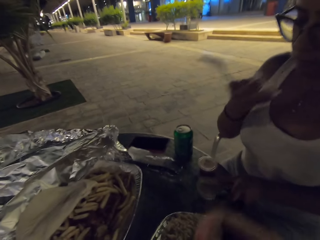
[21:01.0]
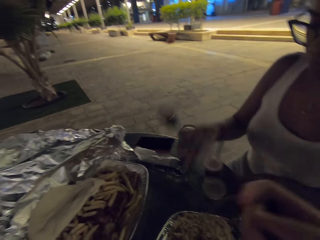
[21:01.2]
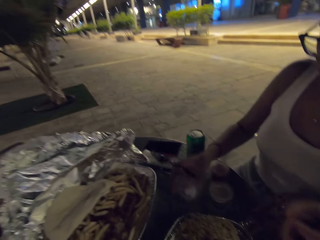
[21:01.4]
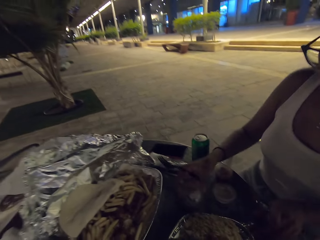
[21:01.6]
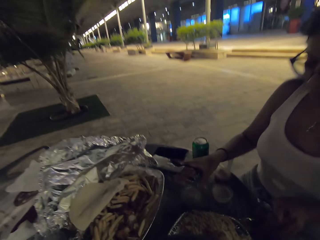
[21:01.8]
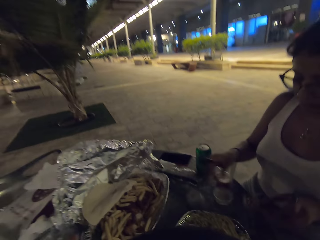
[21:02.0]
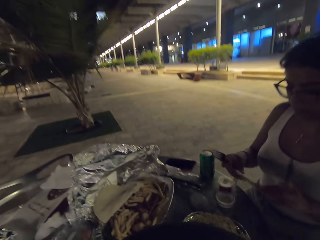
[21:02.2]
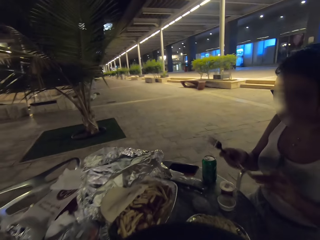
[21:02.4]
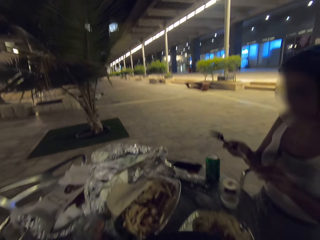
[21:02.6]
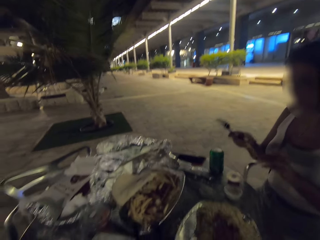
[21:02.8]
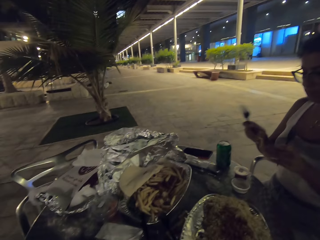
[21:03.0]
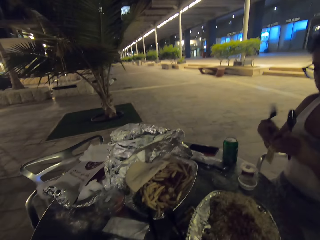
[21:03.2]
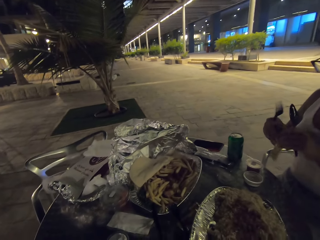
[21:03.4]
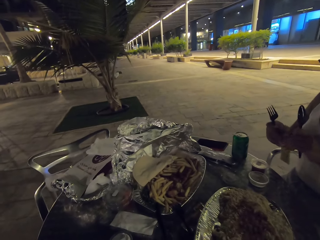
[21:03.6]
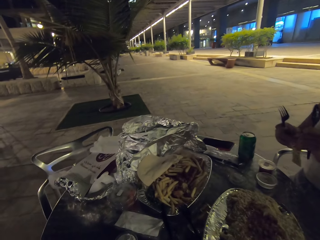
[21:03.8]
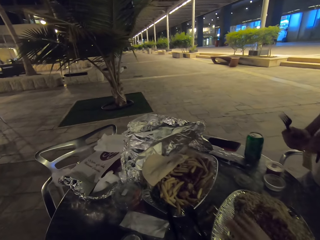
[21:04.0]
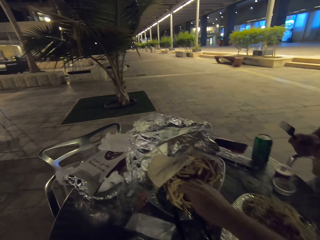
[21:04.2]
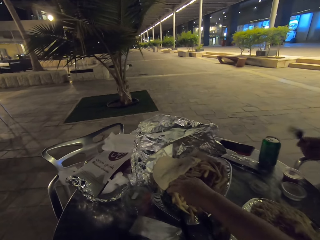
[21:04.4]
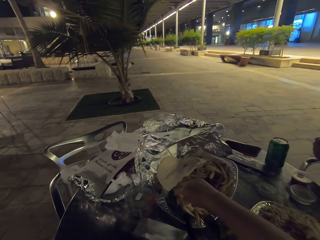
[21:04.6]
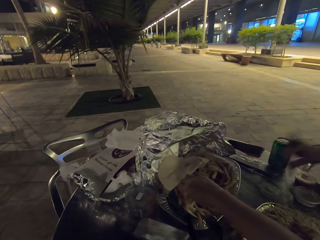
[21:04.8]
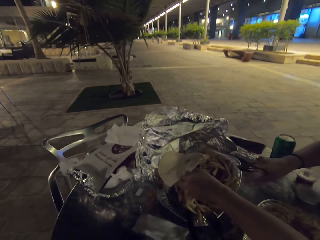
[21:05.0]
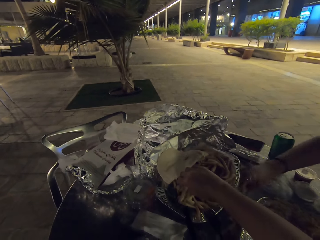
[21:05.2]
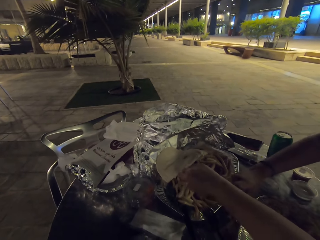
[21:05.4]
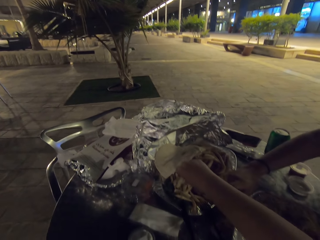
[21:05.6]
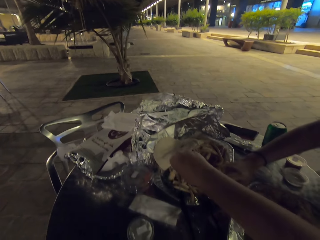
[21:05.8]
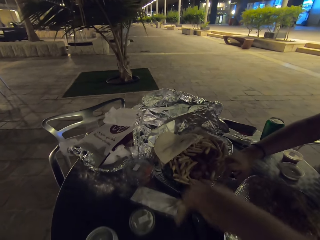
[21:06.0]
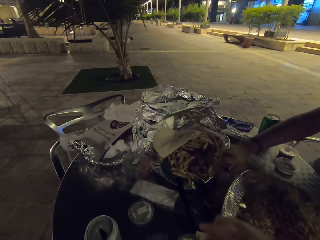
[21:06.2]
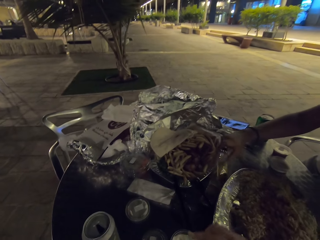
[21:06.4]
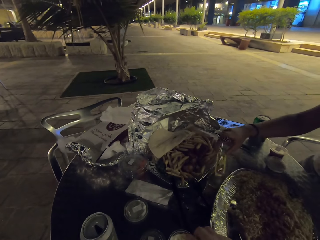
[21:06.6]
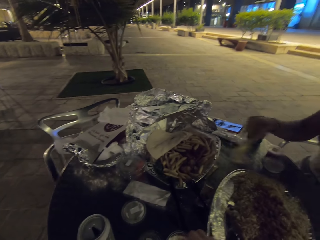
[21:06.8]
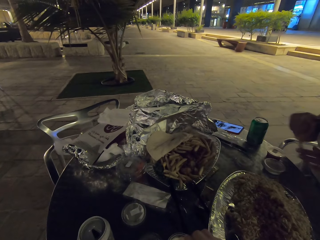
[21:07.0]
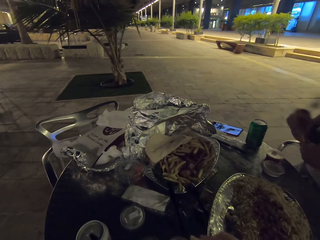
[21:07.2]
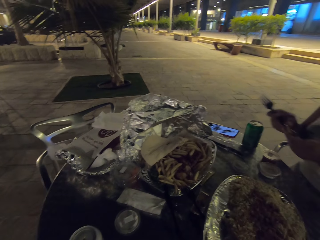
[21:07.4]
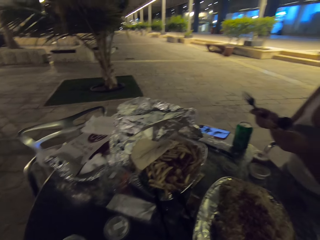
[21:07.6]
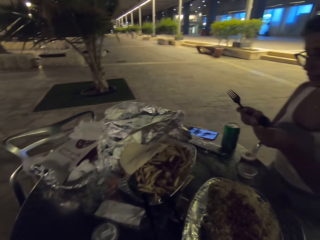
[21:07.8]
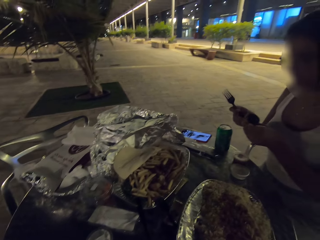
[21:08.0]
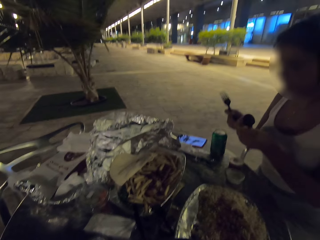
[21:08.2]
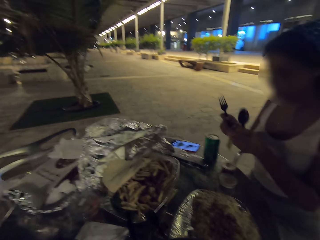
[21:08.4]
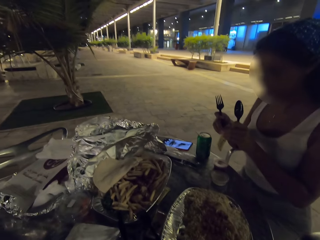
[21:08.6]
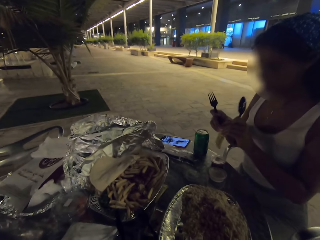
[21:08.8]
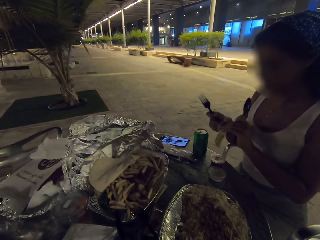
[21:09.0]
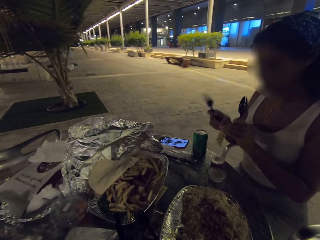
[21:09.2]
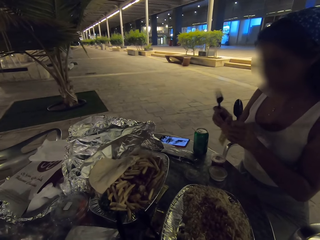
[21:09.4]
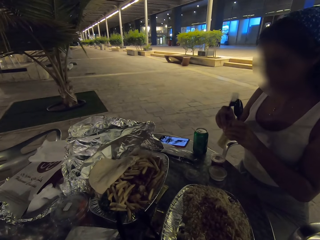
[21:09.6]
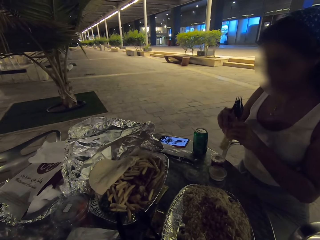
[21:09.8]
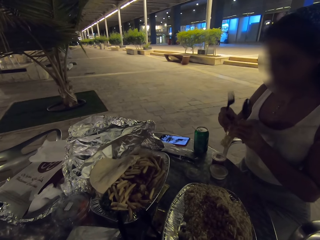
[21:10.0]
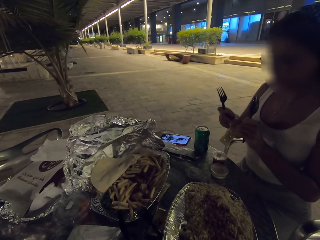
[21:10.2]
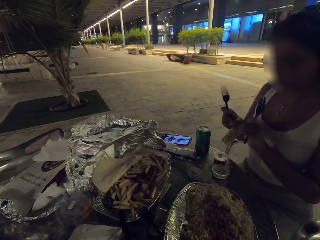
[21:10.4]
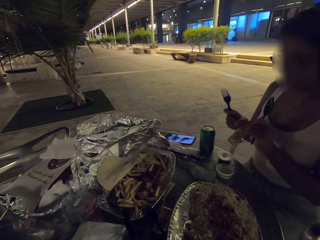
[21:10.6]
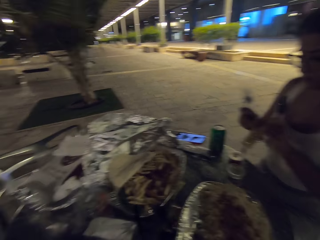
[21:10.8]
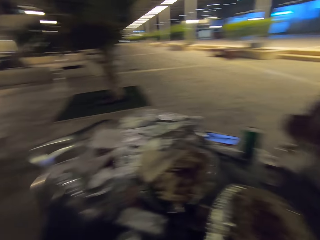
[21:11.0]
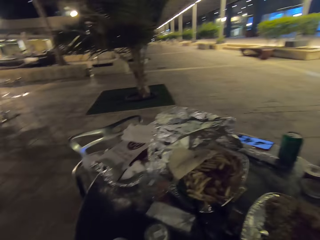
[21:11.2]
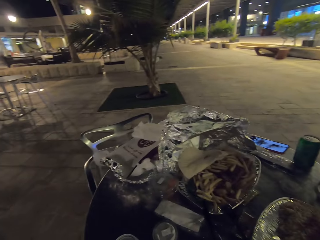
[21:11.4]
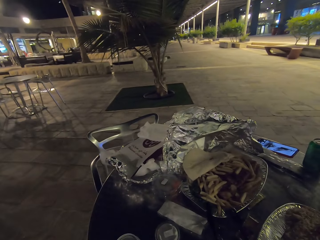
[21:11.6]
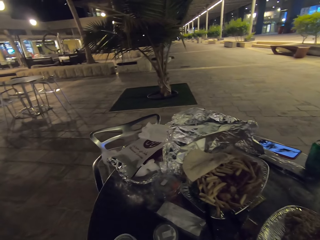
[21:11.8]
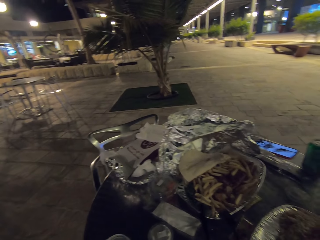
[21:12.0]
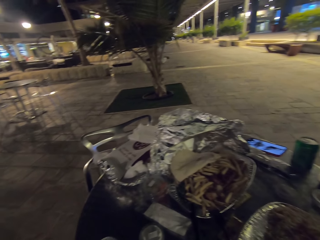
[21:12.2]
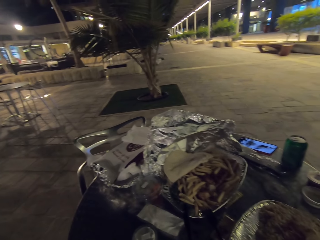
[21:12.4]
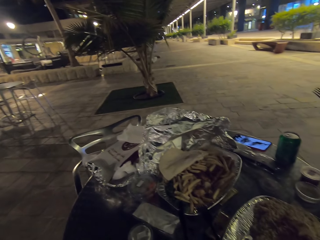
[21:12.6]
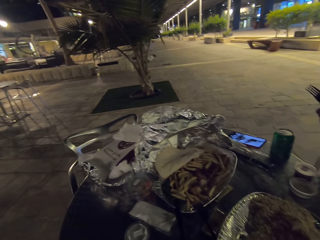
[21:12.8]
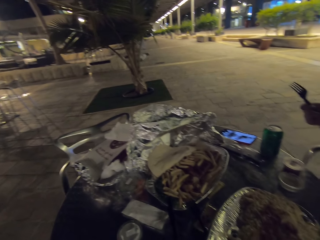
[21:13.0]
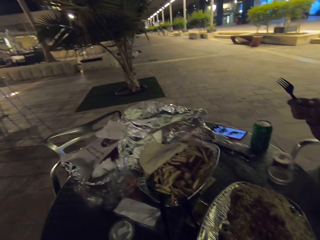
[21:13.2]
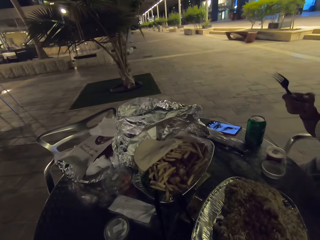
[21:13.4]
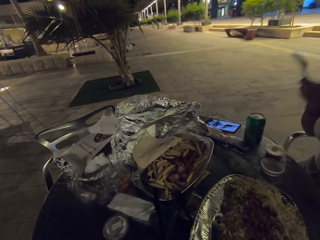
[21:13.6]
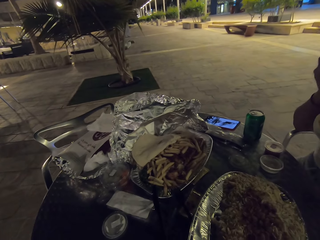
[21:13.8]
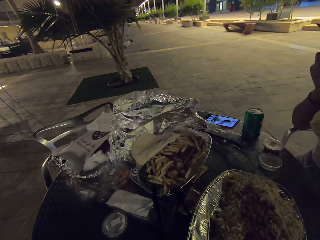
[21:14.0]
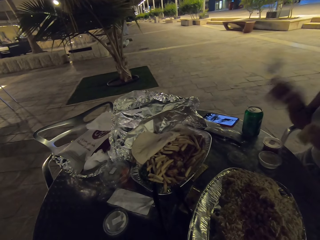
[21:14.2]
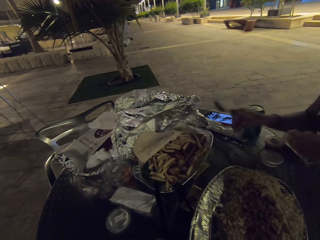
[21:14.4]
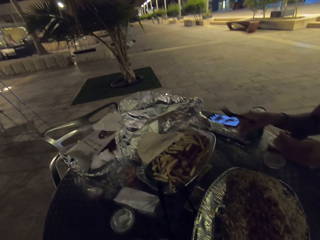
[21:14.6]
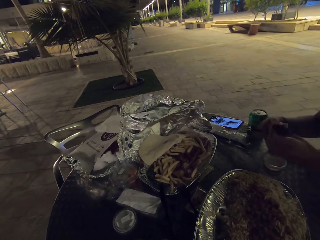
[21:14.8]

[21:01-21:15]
The camera wearer eats the French fries on the table. A woman opens a sachet of sauce.

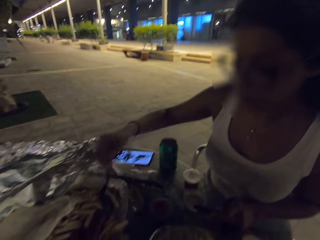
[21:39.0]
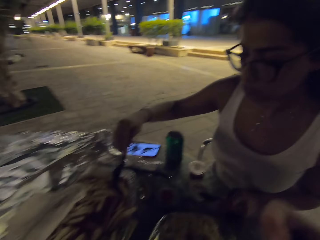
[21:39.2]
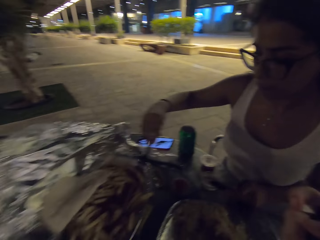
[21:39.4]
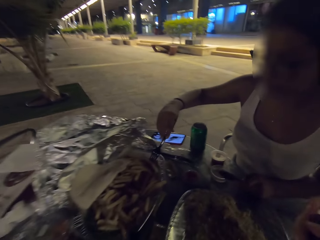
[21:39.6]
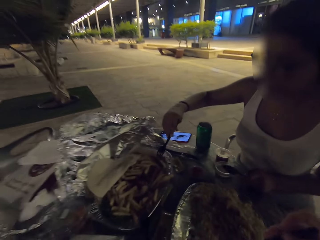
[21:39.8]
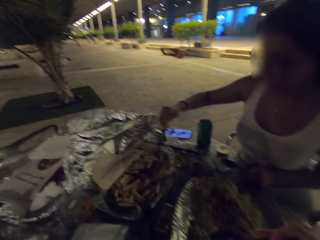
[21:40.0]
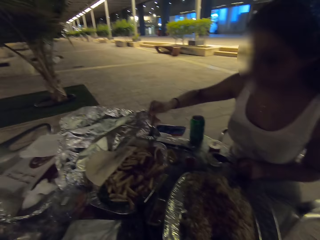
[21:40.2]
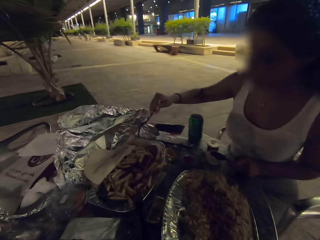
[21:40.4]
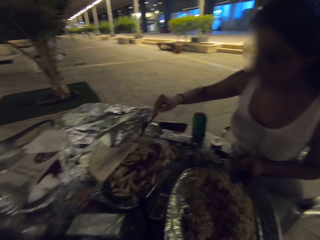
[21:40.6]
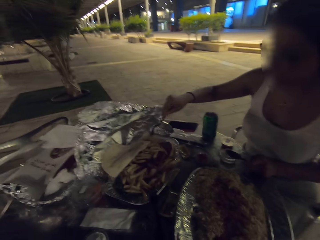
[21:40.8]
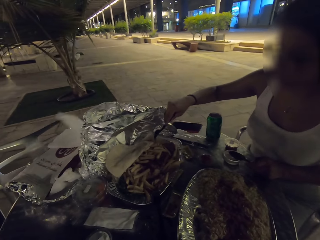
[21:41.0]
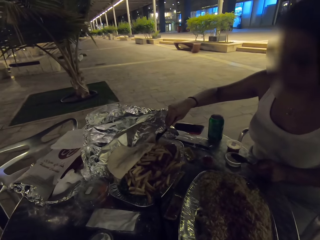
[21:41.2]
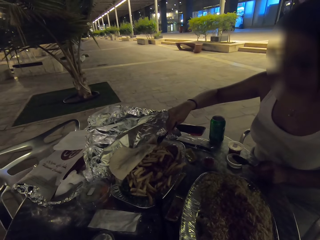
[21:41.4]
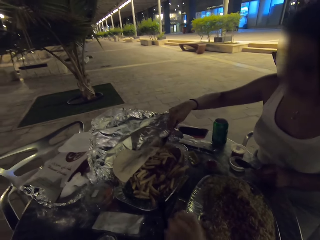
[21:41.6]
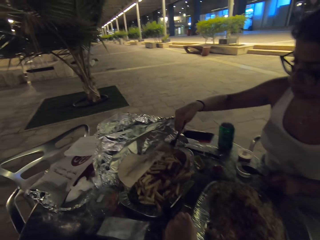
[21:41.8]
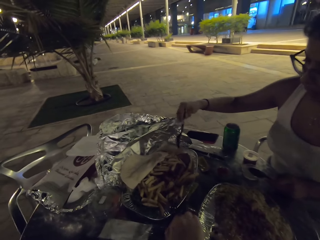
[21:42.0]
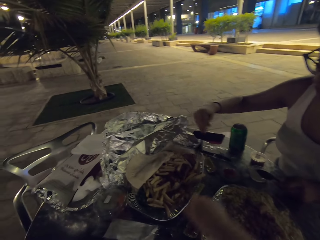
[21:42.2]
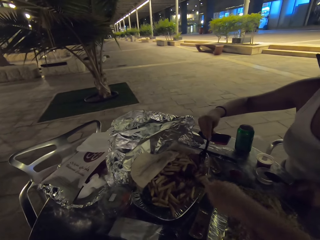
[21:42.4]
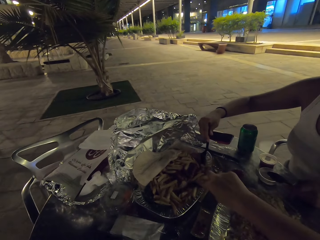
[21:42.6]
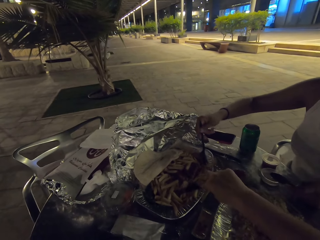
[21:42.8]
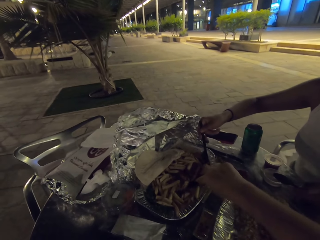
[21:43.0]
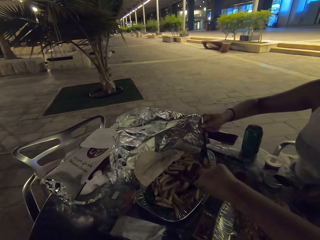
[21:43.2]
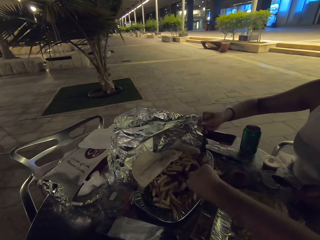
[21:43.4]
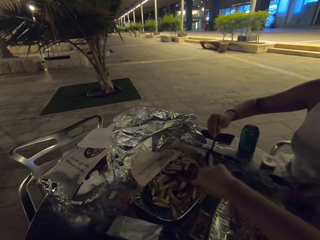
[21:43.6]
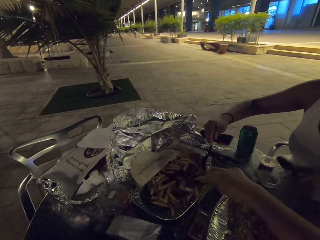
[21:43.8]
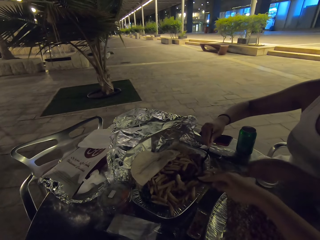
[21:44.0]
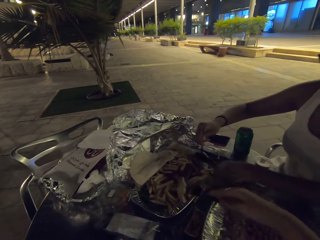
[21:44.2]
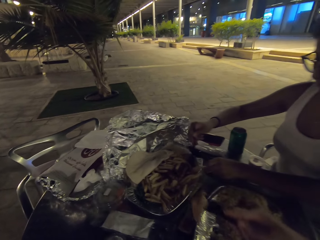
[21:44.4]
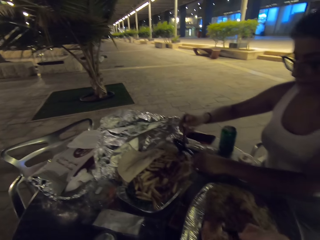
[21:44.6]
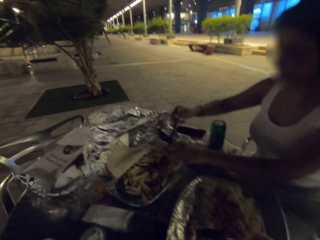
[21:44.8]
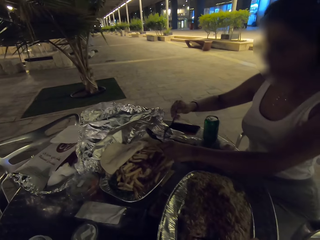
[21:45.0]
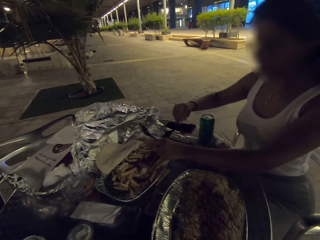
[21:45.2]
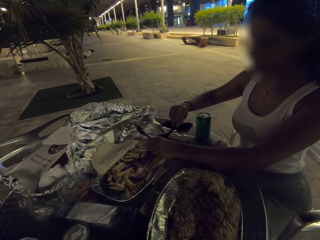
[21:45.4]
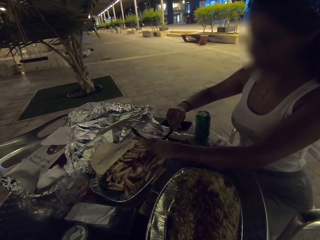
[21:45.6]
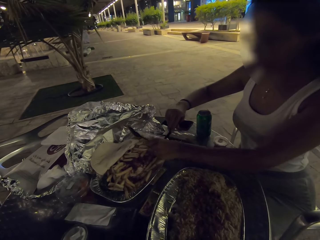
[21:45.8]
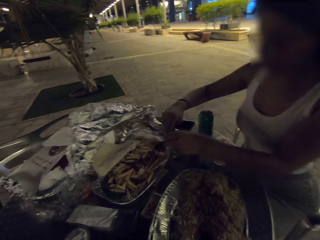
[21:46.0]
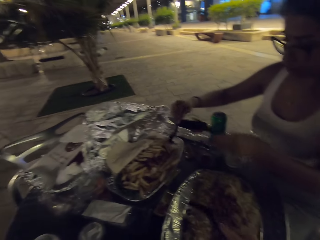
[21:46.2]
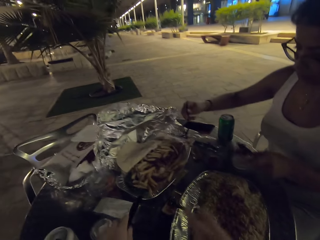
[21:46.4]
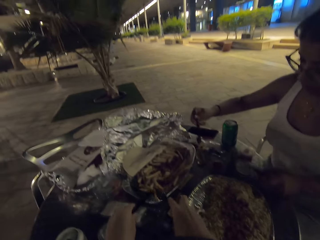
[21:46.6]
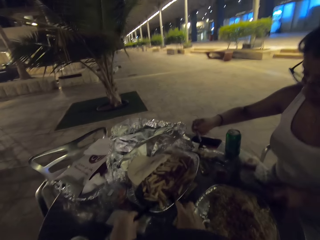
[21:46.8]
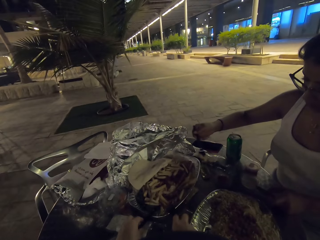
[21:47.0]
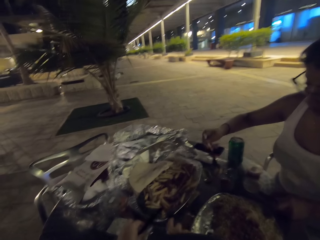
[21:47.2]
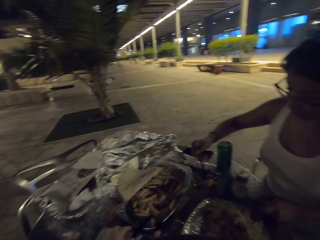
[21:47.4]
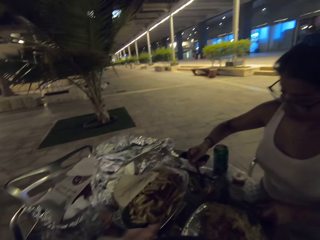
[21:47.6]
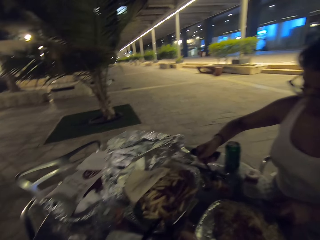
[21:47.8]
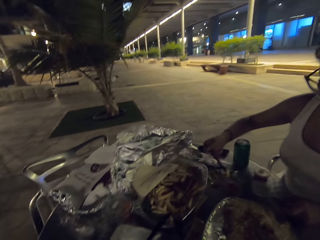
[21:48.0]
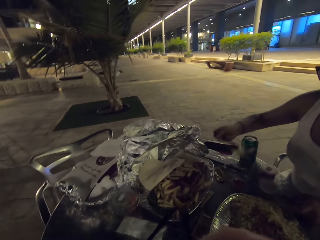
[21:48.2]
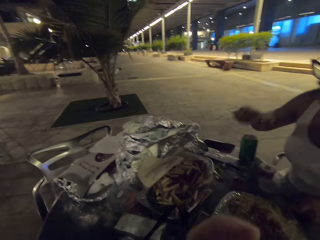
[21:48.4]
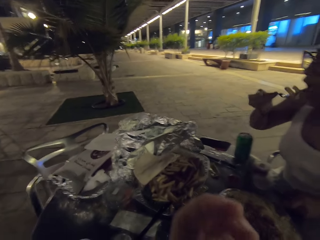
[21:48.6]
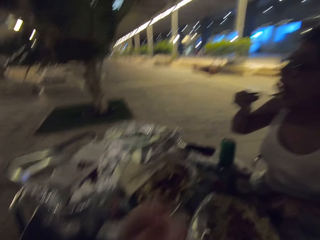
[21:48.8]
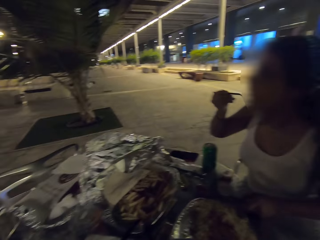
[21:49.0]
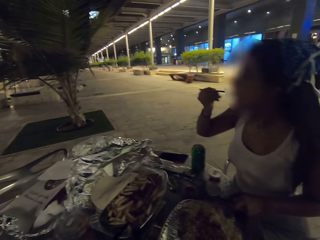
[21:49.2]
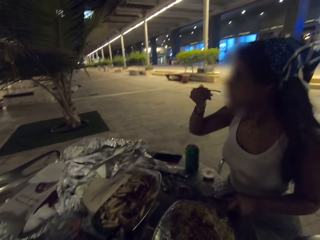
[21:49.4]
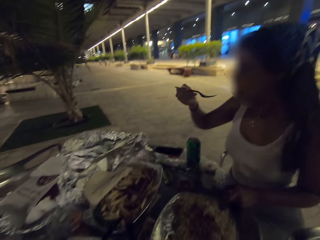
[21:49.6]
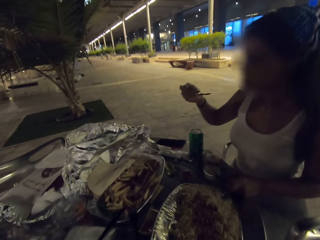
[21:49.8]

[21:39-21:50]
A woman eats the French fries on the table.
